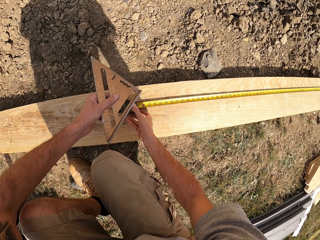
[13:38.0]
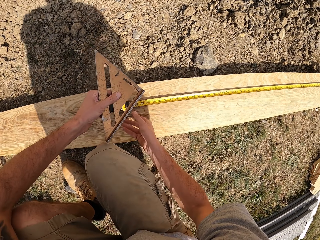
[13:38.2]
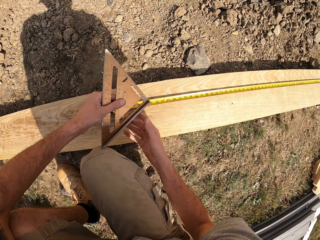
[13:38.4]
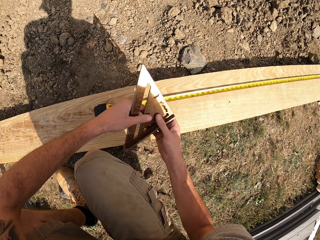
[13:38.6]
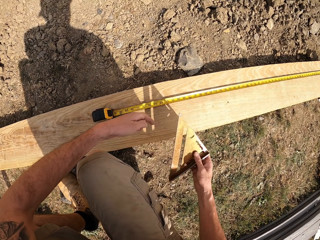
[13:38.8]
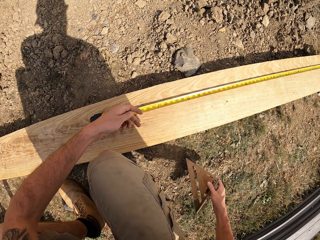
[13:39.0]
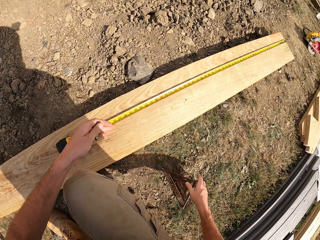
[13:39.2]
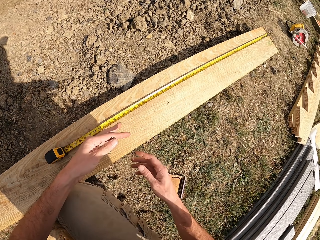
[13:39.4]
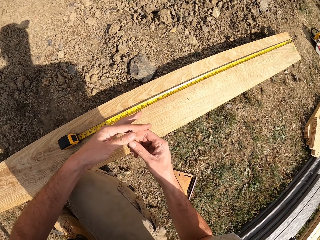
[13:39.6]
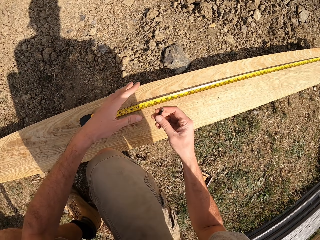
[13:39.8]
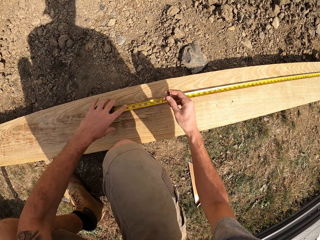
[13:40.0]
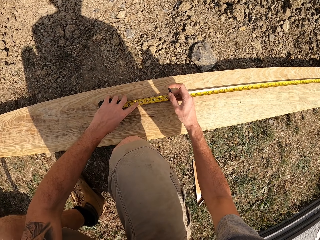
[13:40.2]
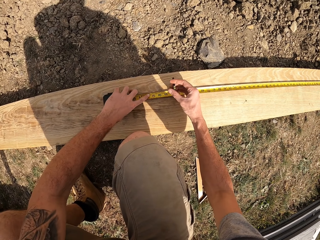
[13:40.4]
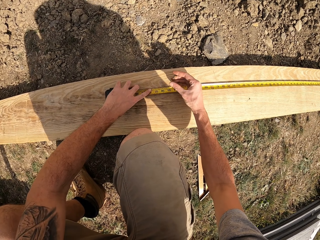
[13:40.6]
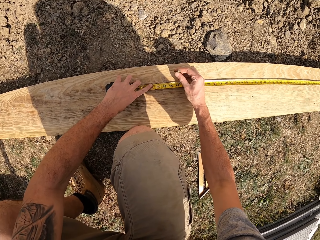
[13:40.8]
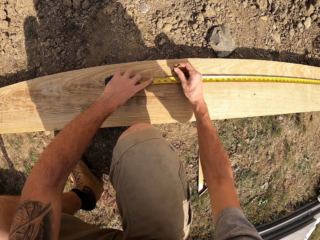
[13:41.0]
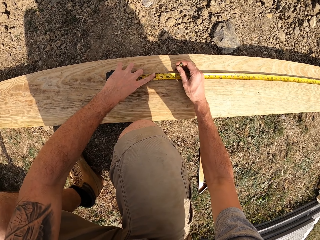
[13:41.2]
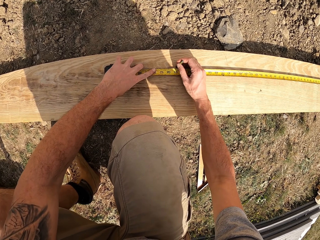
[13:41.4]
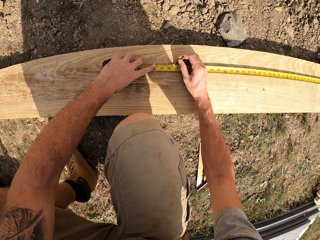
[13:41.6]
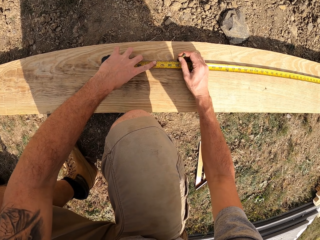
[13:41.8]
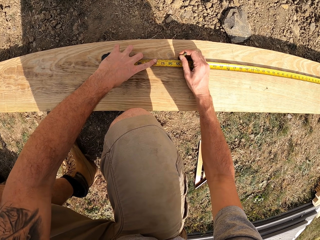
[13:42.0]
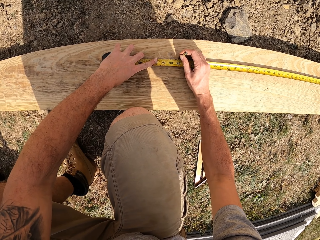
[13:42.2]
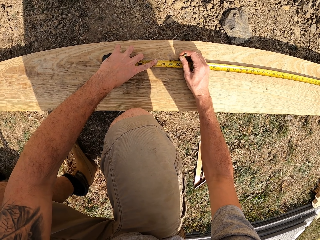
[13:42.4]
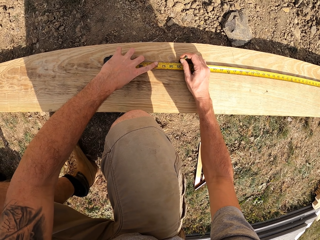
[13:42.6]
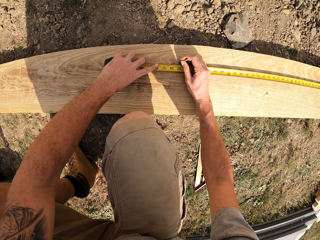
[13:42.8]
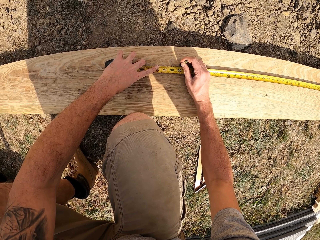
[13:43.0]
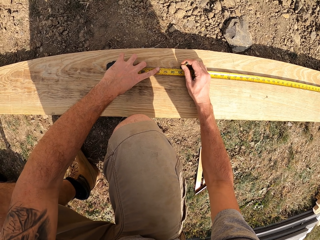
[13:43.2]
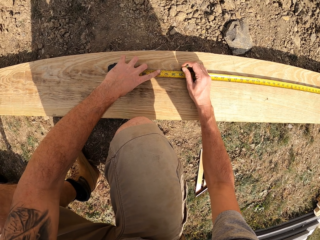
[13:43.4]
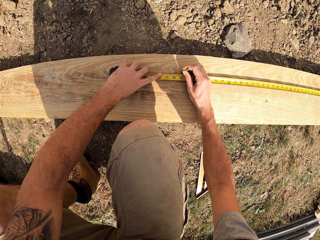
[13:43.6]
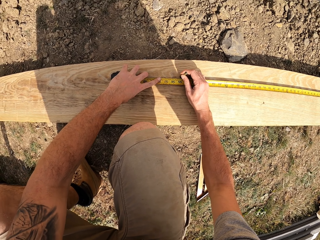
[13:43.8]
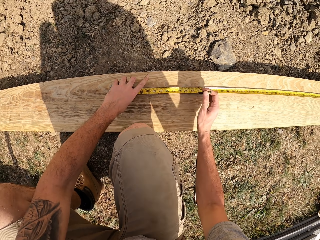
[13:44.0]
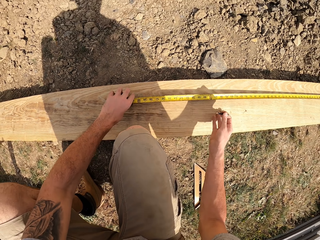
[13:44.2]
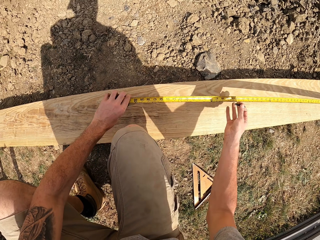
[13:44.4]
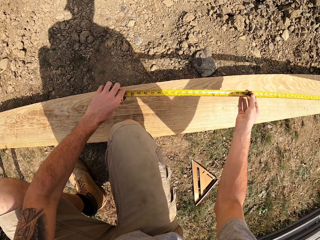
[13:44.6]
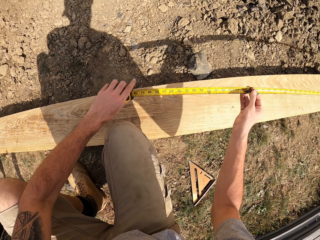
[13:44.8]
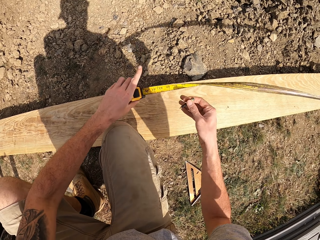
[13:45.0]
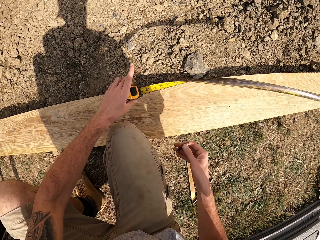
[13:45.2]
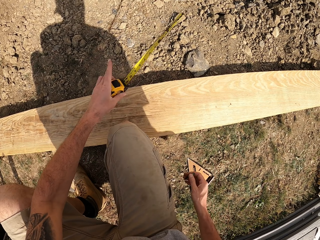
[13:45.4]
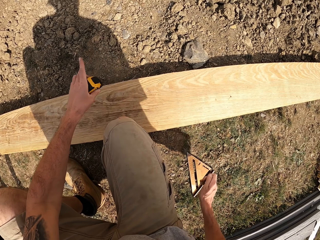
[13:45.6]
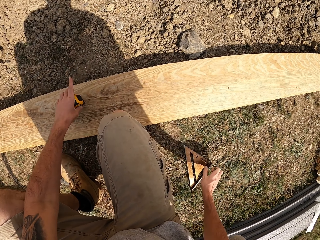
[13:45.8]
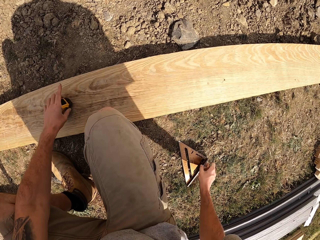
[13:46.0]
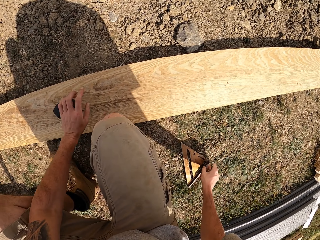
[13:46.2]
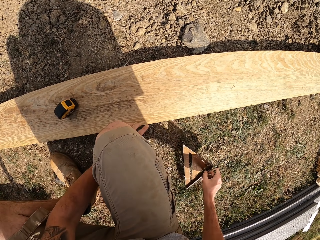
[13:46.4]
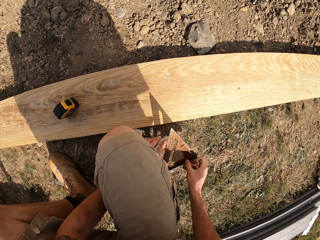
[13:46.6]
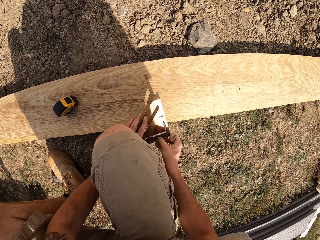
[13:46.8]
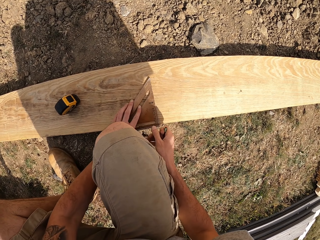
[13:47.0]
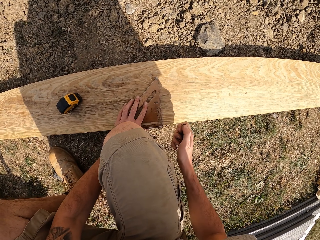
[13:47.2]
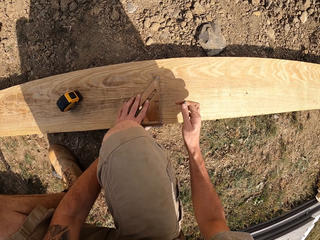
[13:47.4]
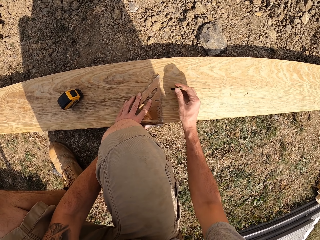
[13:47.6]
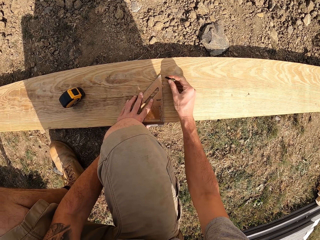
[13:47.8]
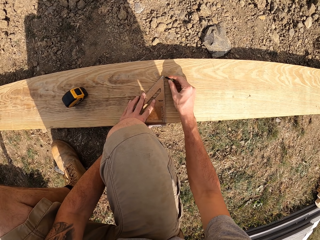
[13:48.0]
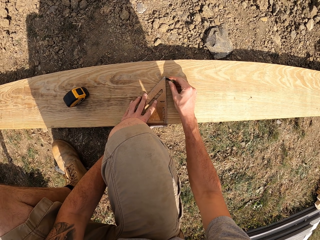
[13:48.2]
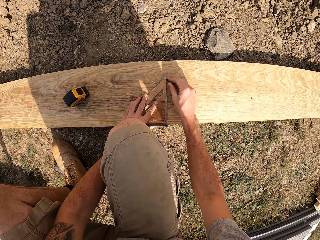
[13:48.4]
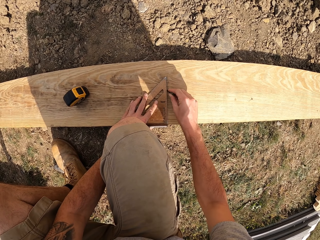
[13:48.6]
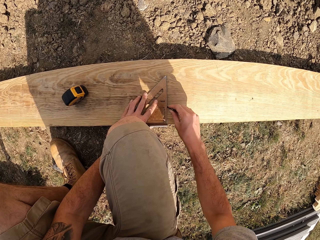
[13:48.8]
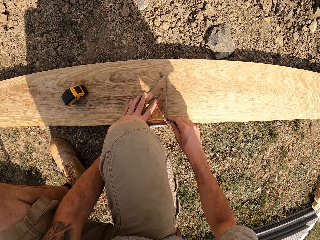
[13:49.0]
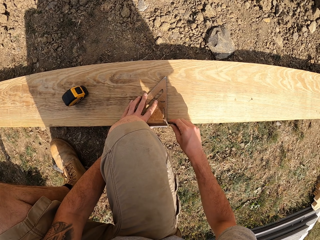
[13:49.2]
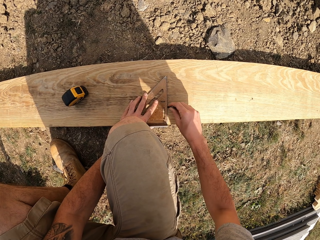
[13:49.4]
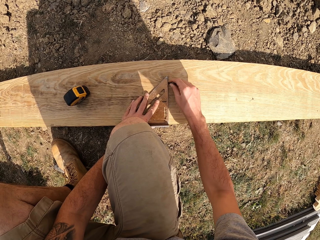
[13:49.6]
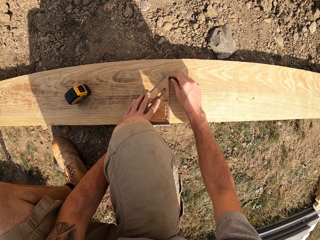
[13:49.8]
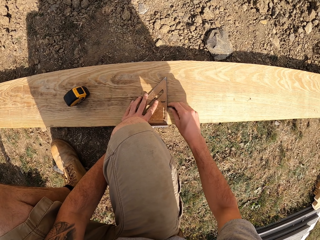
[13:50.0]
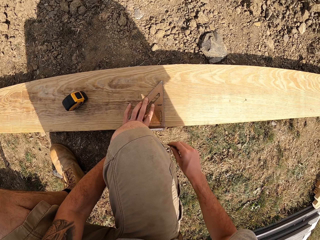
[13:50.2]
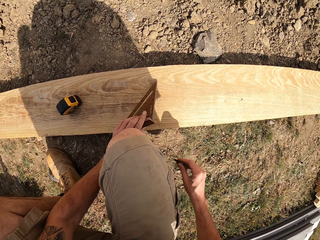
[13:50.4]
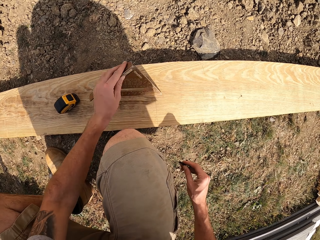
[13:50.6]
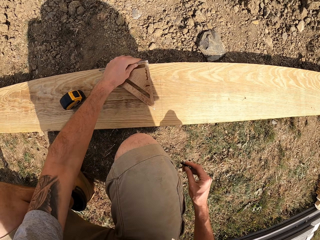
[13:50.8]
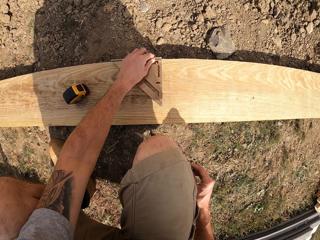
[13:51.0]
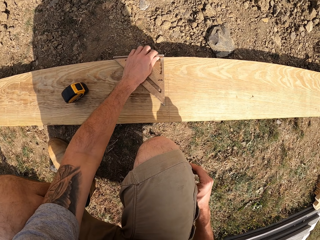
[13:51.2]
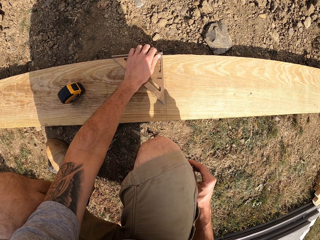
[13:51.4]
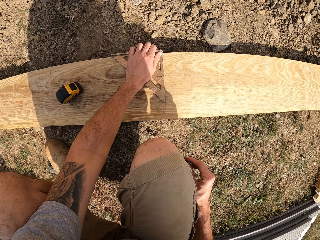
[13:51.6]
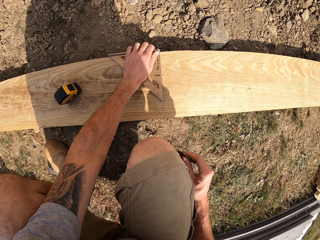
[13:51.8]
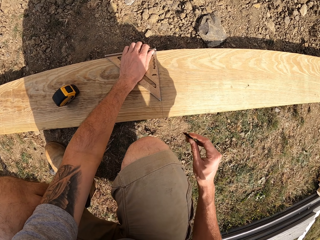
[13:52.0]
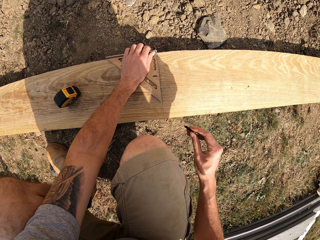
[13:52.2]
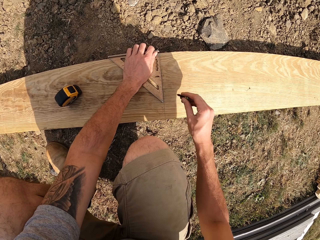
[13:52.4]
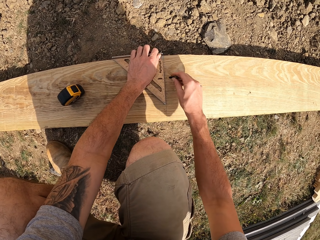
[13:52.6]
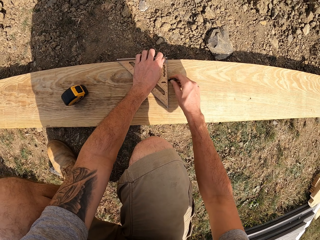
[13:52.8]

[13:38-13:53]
The camera wearer moves the ruler to the right hand and drops the ruler to the ground. They move the pencil to the right hand and hold the tape measure with the left hand. They put a mark on the wood using the pencil. They pick the tape measure and put the tape measure down. They pick up the triangle ruler or speed square with the right hand and place the triangle ruler on the lumber. They draw a line on the lumber using the pencil and the triangle ruler. They flip the triangle ruler on the lumber.

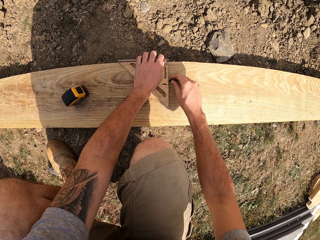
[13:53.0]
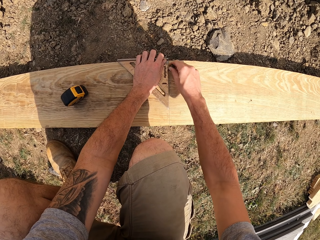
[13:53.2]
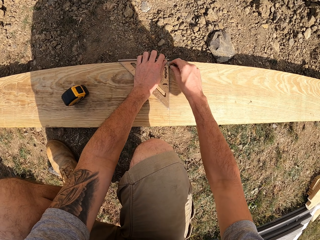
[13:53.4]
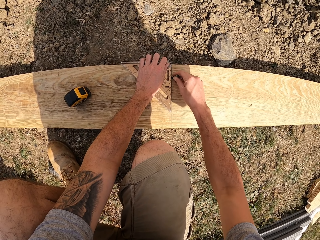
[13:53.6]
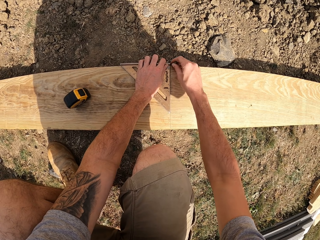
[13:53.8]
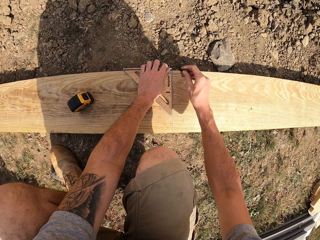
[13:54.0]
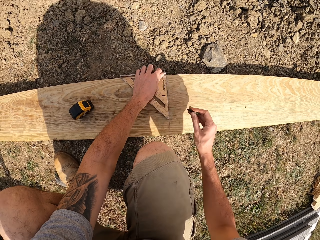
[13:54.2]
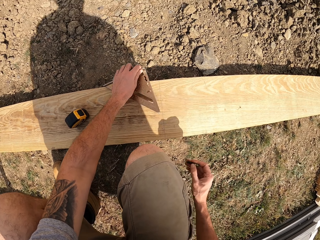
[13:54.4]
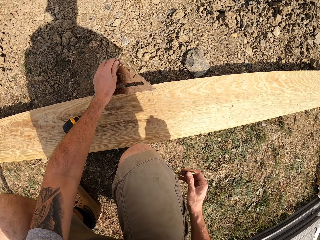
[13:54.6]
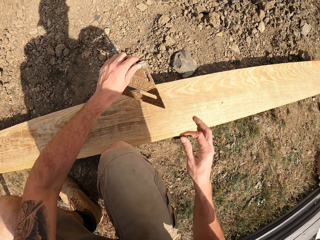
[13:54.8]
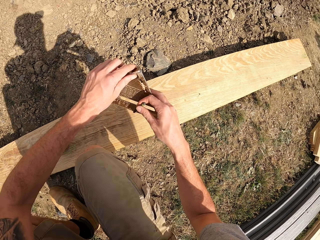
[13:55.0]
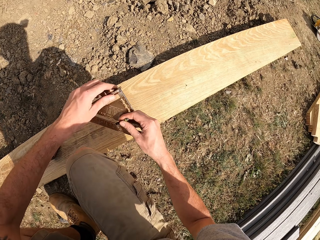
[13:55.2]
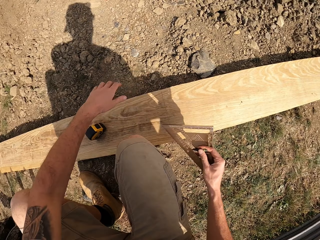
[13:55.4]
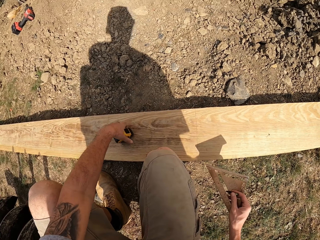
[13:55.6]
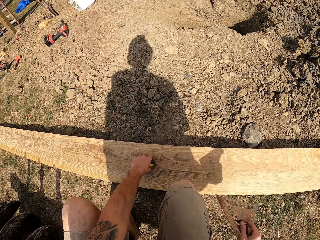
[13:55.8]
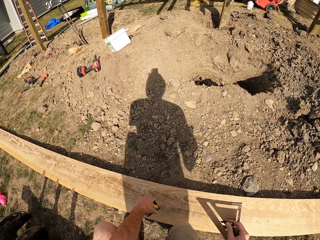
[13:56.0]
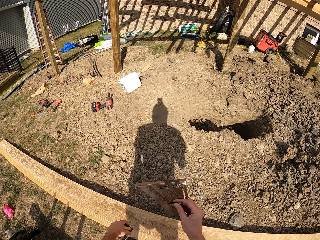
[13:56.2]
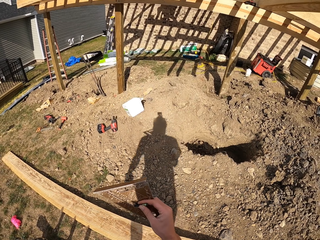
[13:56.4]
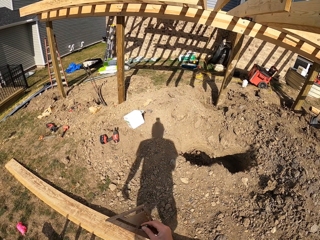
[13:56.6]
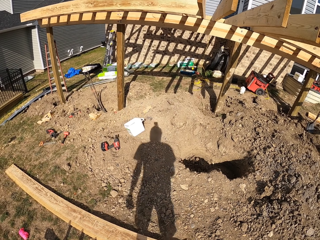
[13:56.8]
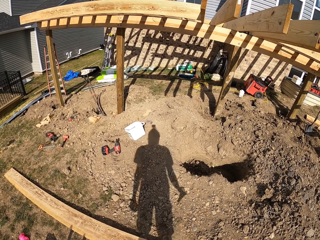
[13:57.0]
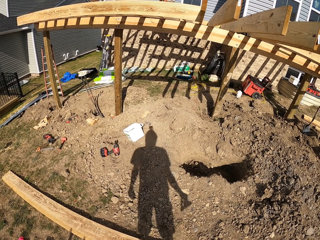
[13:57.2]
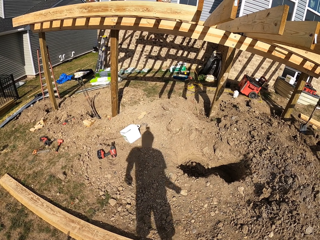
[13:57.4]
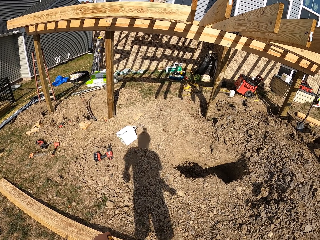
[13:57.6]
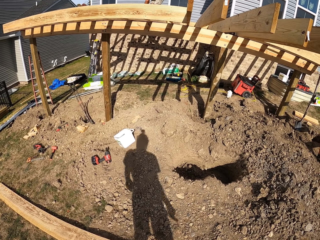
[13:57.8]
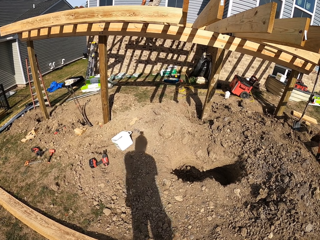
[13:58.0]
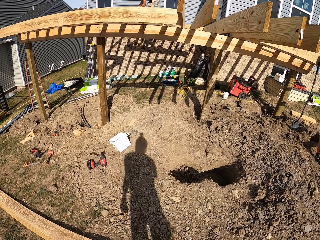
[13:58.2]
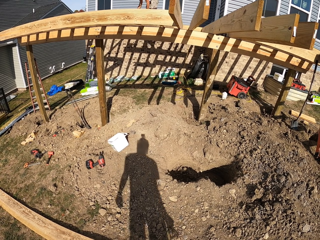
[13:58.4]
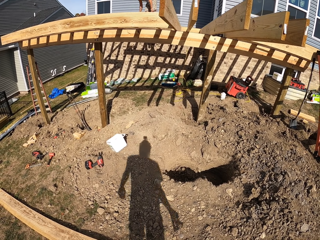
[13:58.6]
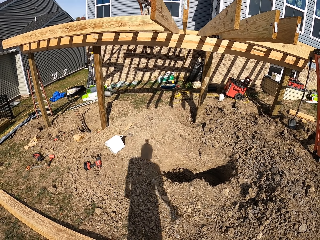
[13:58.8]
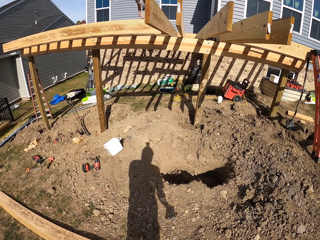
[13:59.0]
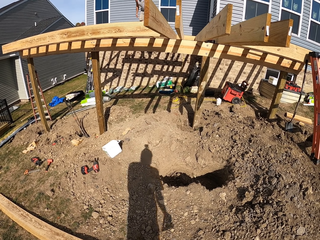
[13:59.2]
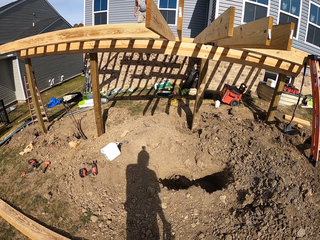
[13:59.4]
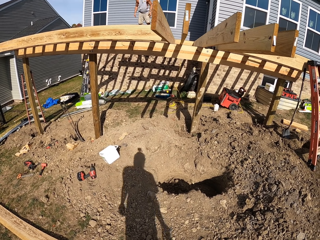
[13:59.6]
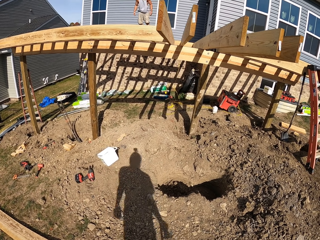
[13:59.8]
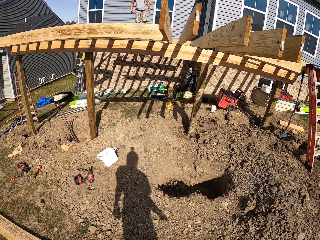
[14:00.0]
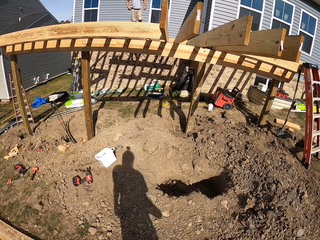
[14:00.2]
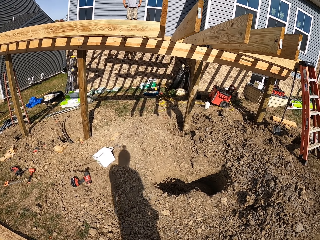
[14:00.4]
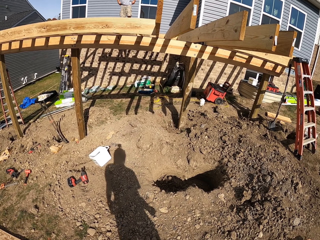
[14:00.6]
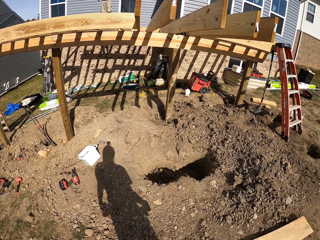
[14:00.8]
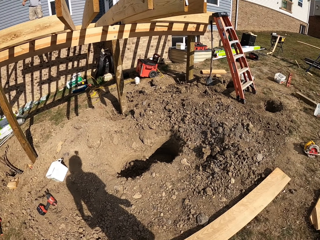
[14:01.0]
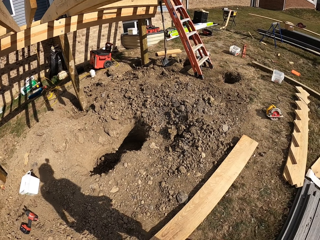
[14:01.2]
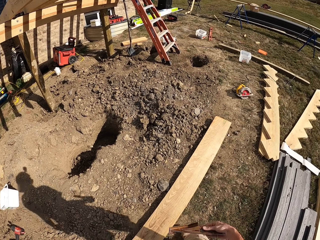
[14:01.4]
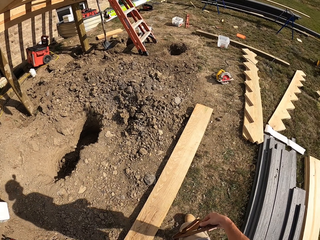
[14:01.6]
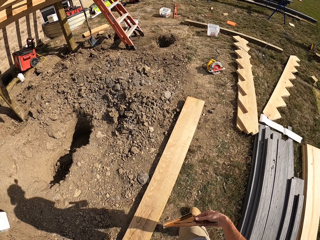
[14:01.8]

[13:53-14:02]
The camera wearer draws a line on the lumber using a pencil. They pick the tape measure, stand up, and look around.
